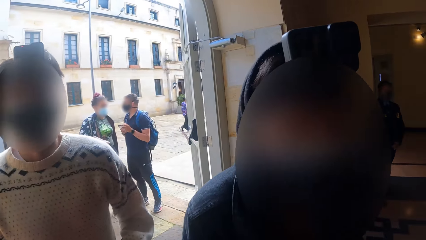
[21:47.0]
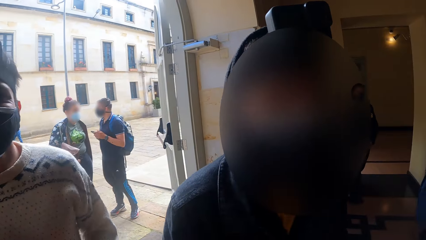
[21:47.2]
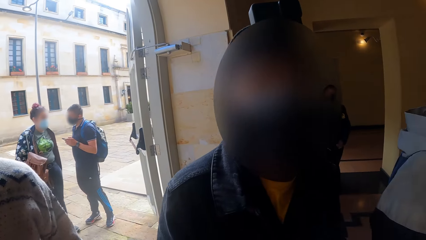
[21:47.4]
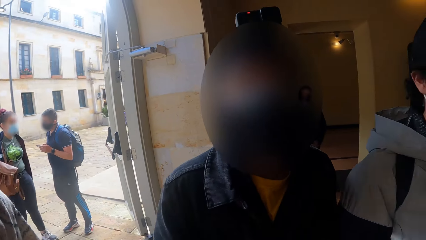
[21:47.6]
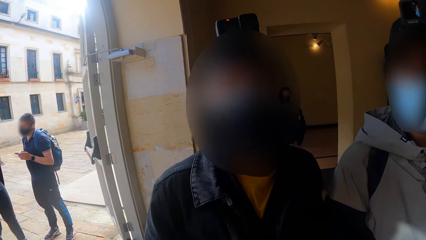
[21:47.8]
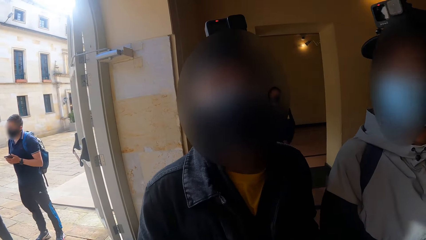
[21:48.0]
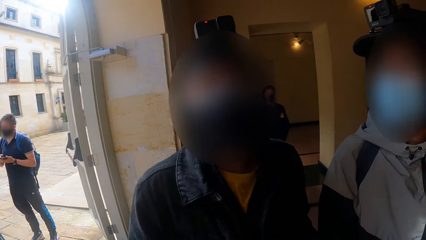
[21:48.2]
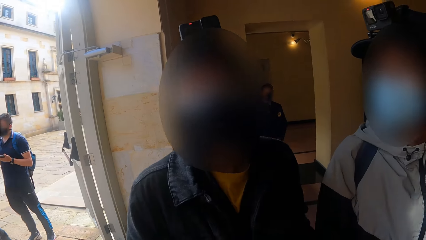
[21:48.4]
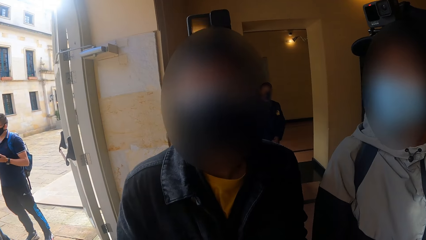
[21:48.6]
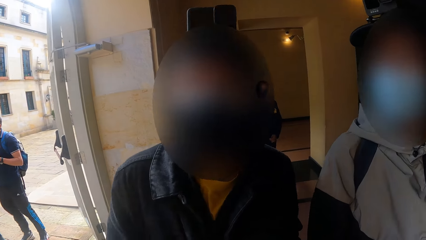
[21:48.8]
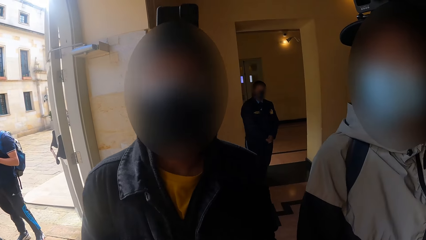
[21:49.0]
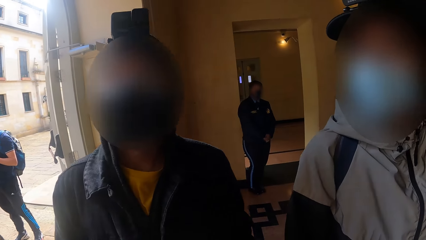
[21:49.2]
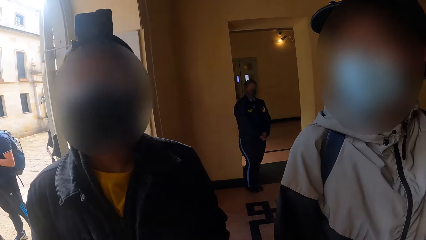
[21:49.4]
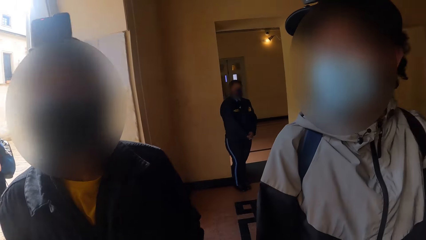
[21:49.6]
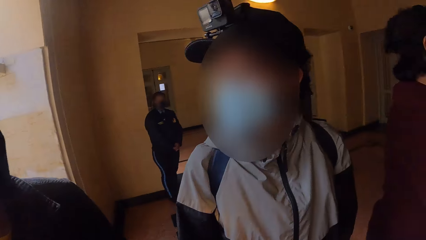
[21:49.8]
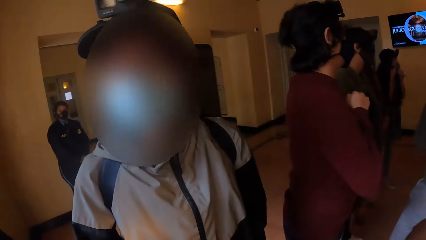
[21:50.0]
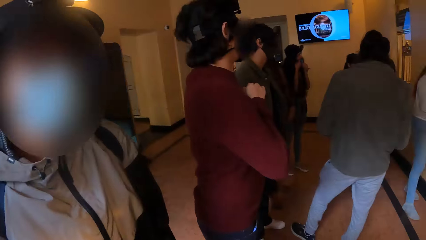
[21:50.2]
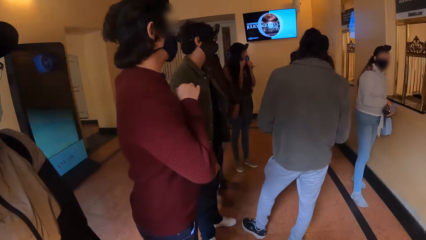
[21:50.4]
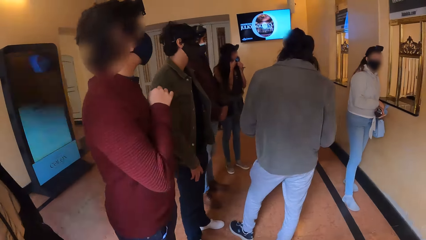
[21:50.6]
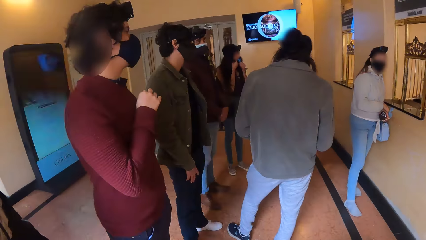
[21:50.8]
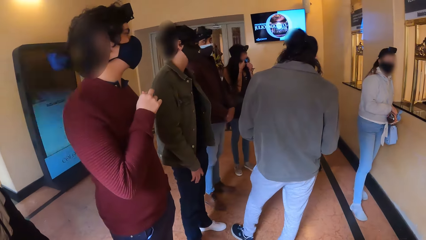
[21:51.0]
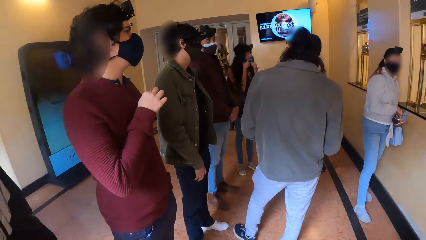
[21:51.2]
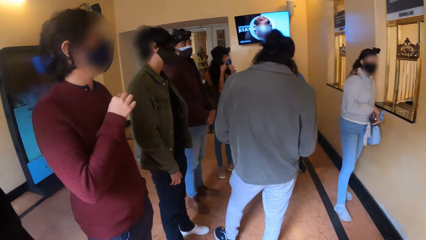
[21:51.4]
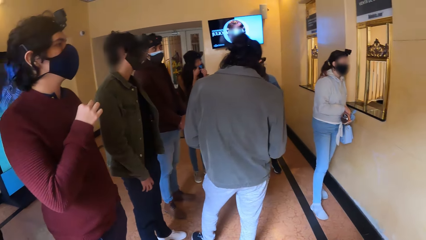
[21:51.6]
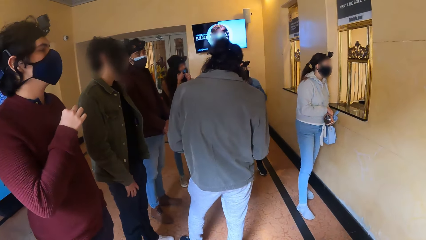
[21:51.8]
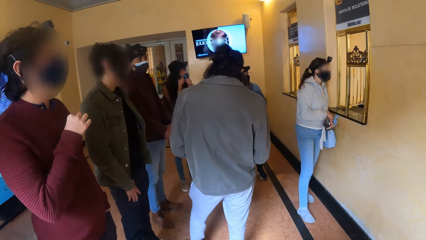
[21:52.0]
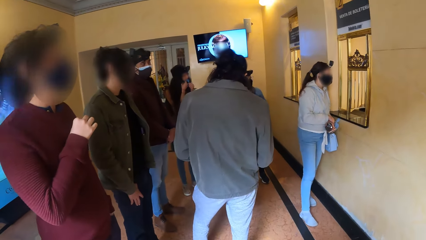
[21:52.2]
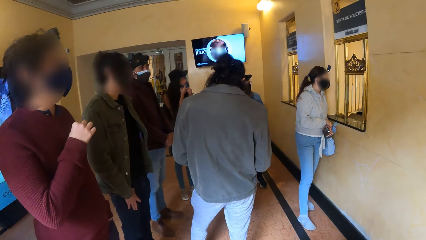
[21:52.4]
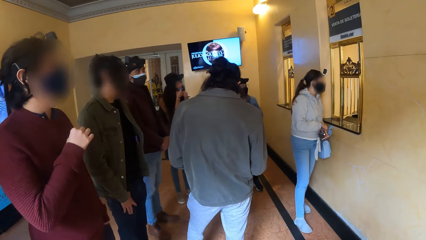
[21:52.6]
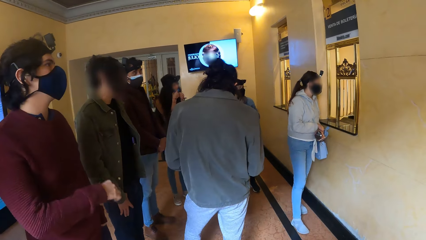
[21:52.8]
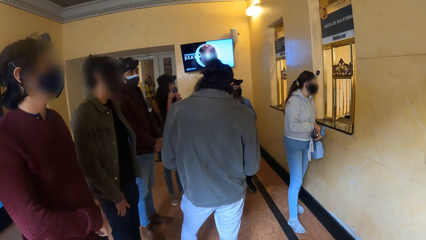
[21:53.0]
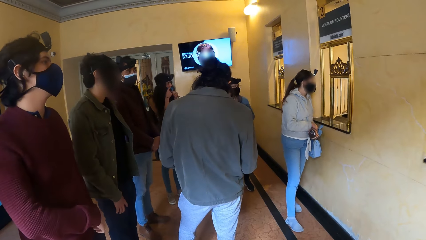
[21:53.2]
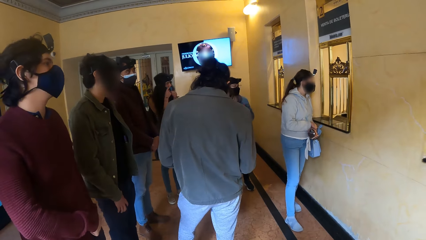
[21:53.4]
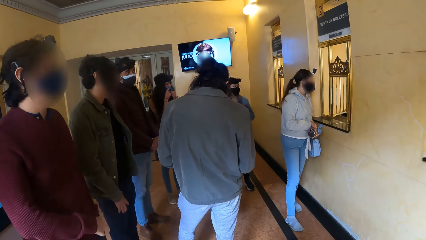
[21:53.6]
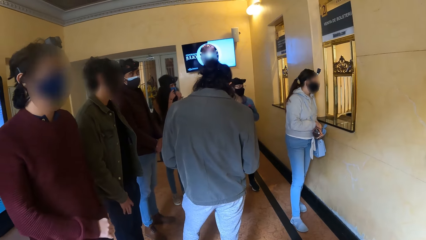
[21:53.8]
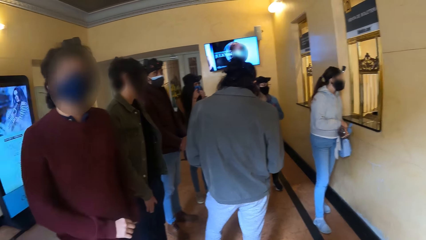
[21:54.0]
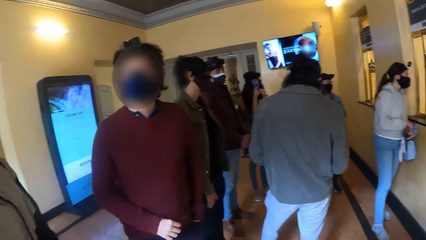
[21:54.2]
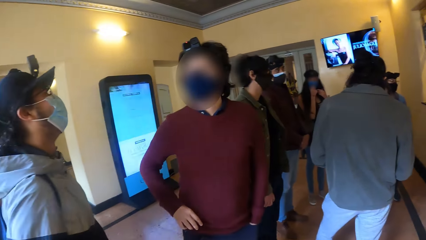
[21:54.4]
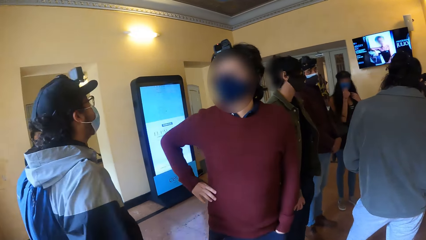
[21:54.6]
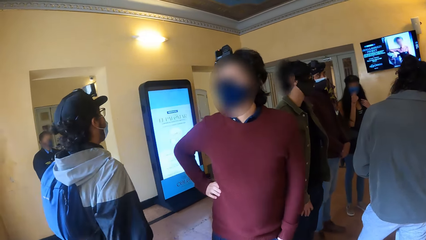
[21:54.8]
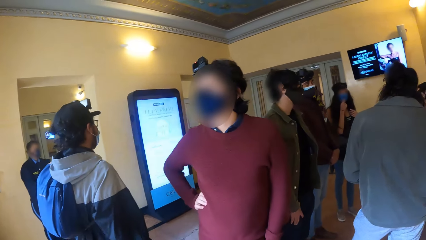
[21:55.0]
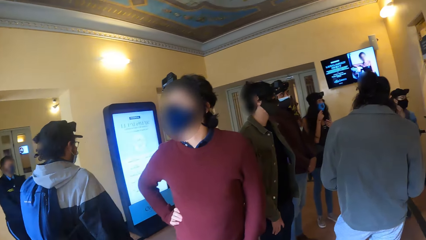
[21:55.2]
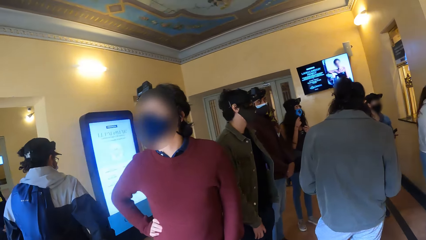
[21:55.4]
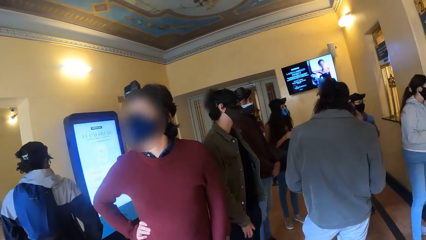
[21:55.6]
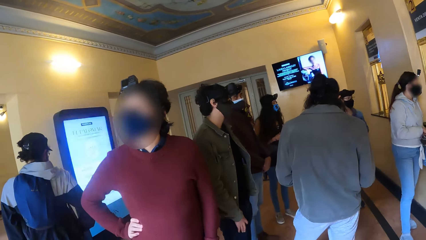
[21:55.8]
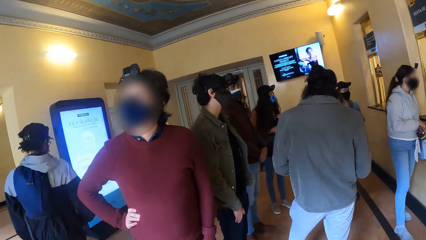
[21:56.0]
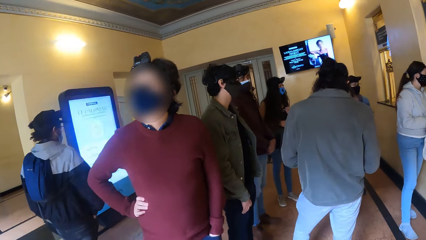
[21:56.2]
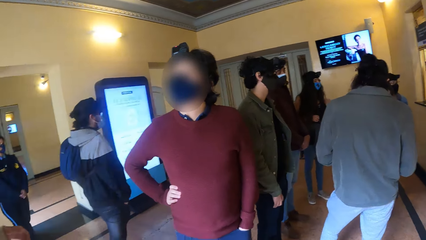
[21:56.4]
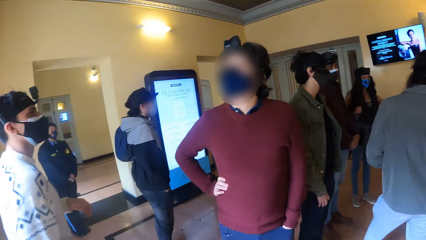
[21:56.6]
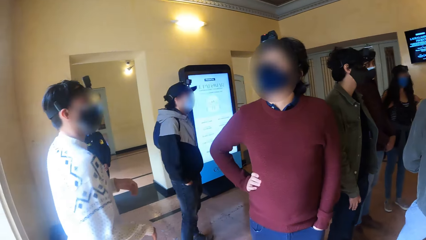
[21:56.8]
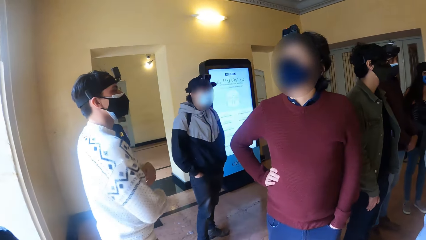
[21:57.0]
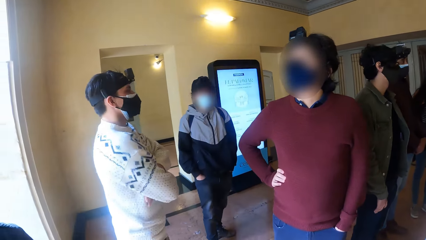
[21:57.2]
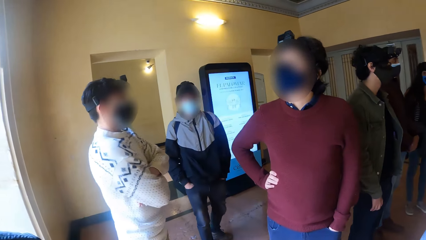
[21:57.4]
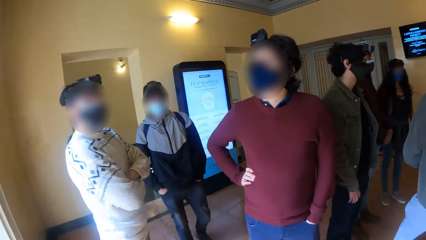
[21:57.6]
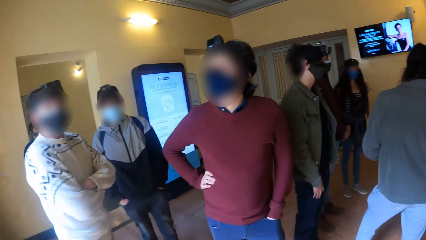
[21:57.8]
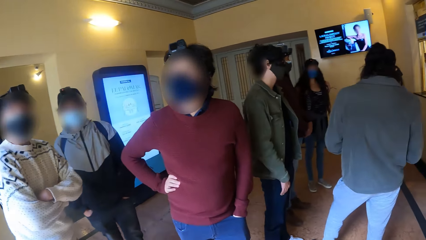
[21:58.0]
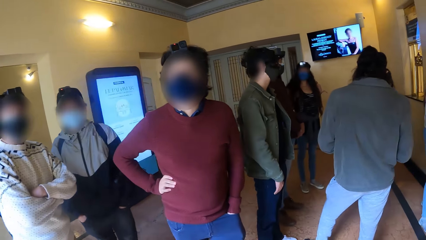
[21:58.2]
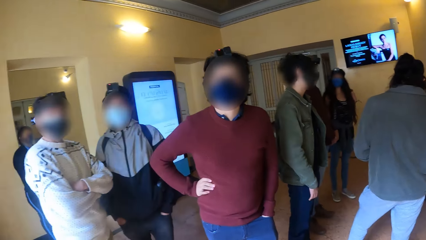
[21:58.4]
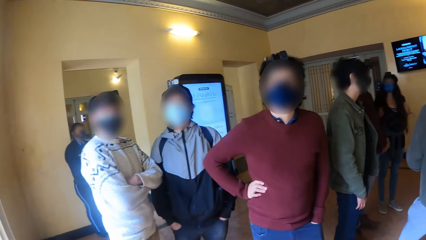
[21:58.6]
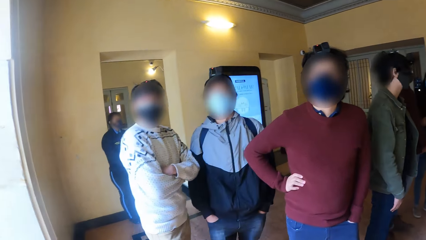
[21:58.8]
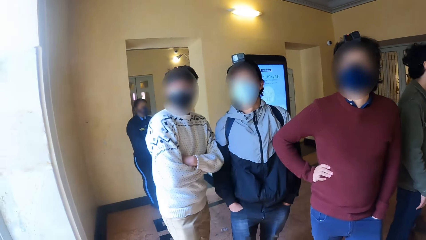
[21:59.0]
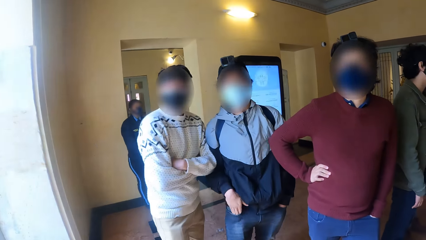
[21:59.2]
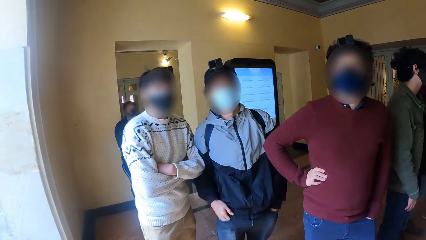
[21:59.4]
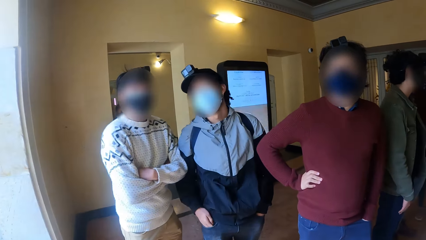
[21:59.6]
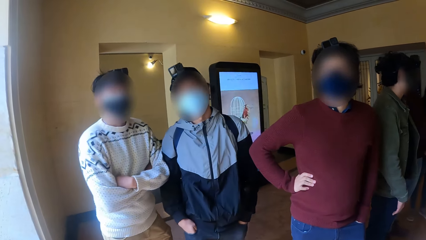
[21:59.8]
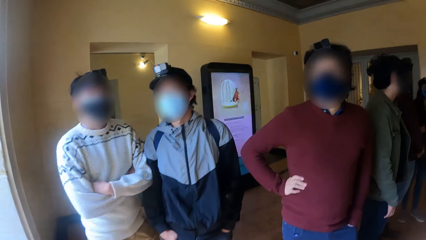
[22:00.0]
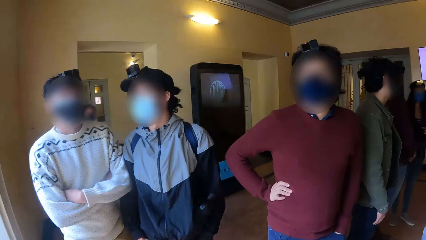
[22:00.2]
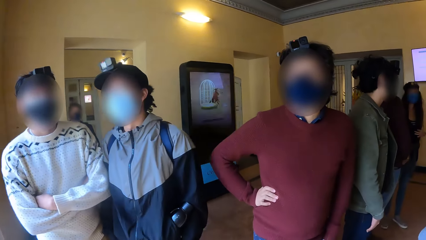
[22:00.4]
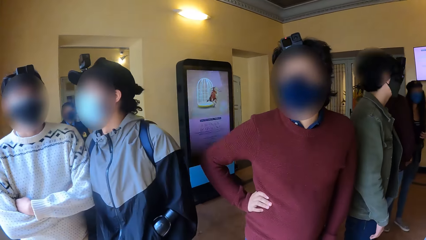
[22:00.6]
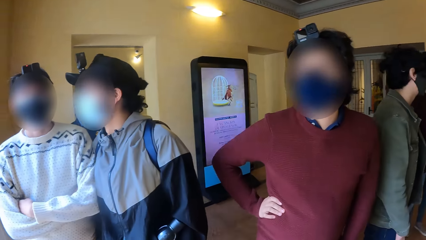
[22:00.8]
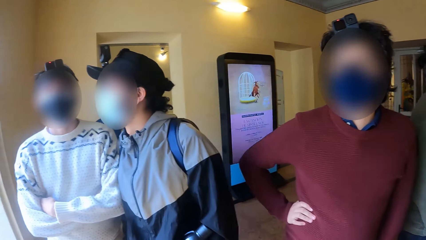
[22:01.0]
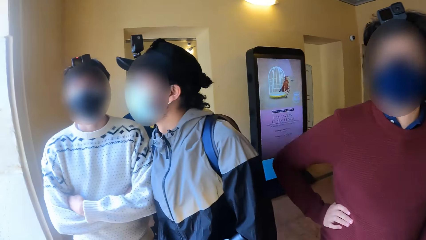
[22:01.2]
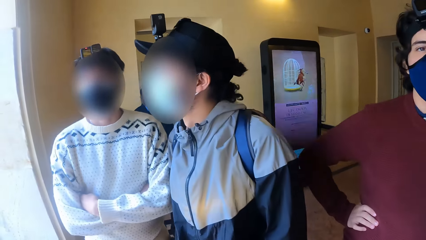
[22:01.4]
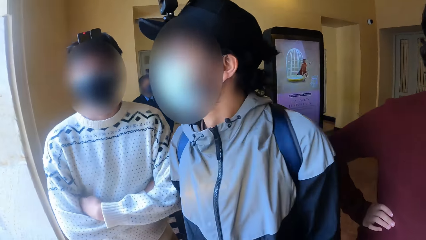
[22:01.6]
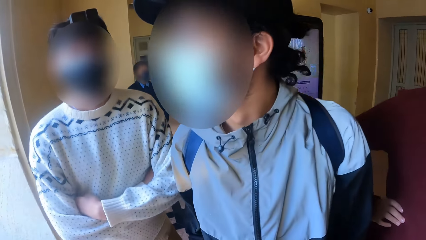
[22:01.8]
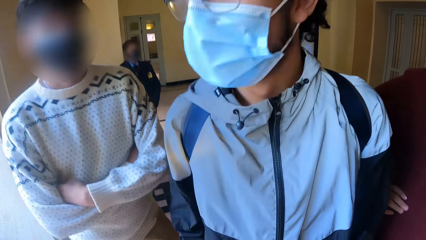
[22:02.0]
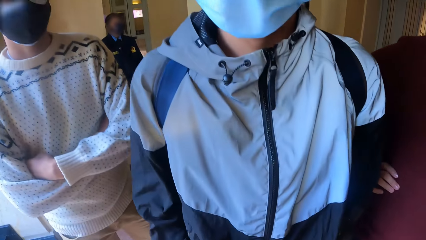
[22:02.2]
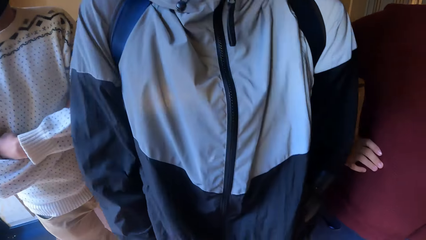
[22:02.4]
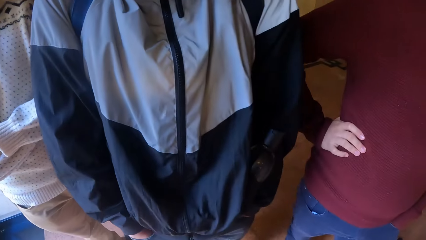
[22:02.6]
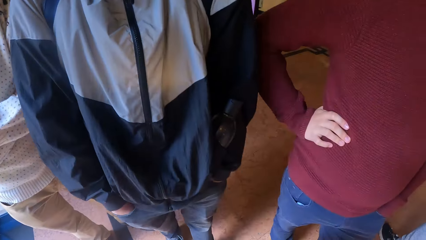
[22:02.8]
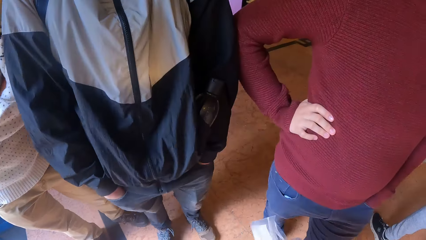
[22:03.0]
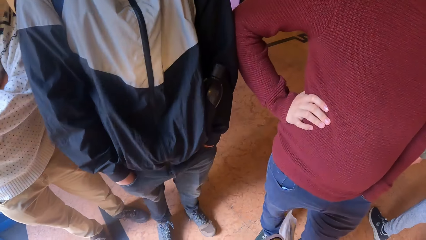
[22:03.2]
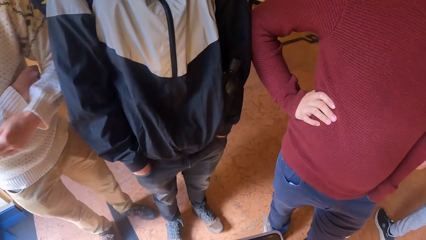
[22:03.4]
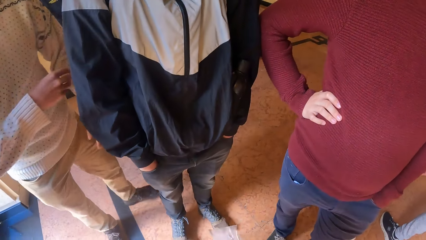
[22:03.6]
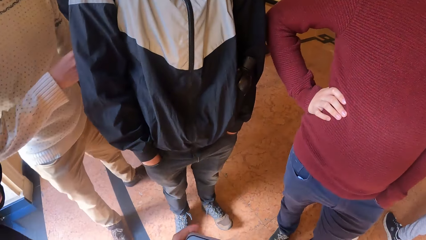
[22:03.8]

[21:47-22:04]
The camera wearer looks at a man. They stare at the counter. Another man moves away from the company of the camera wearer and two other men. The camera wearer looks at a different man. A man folds his hands. The man who moved away converses with one of the other two men. The camera wearer stares at the different man.
